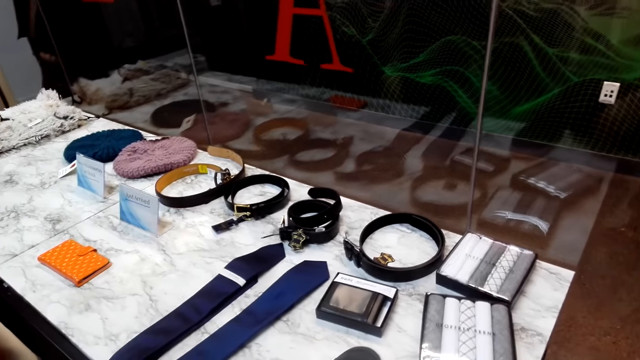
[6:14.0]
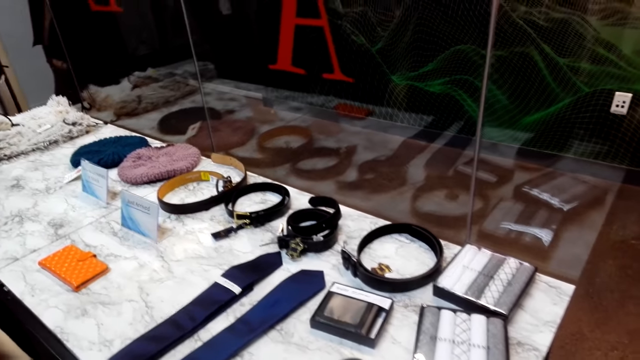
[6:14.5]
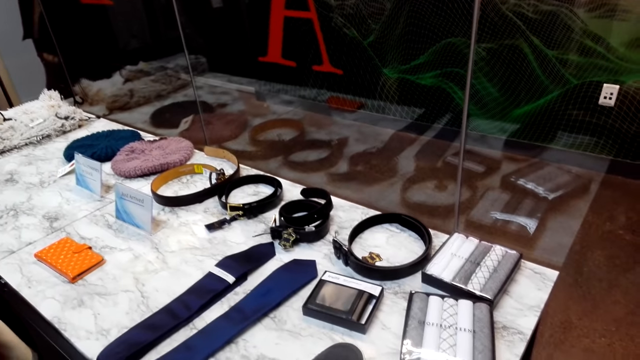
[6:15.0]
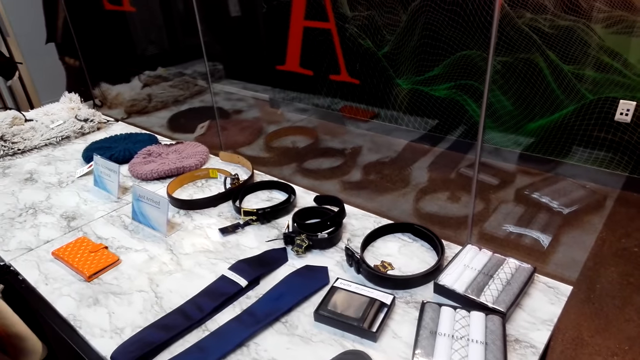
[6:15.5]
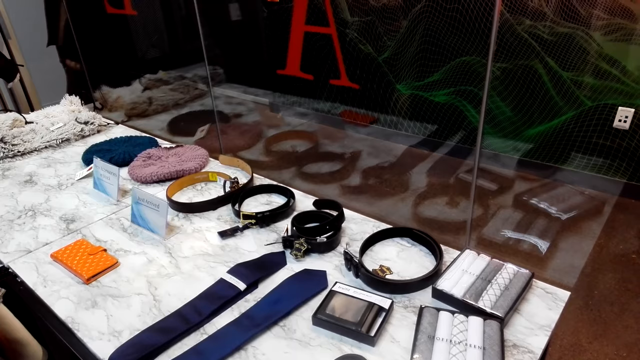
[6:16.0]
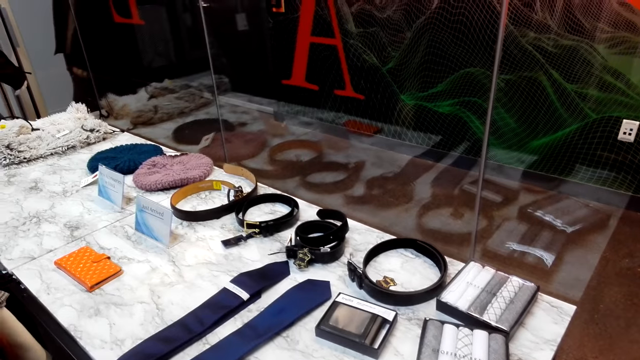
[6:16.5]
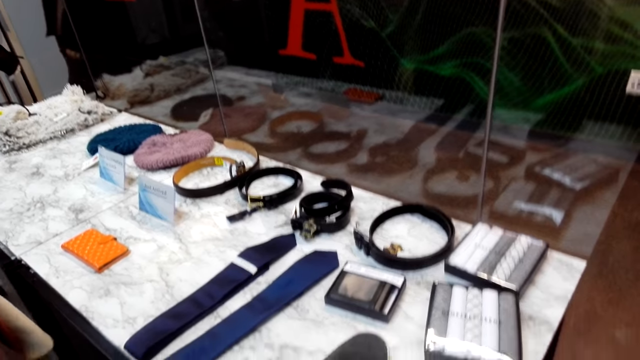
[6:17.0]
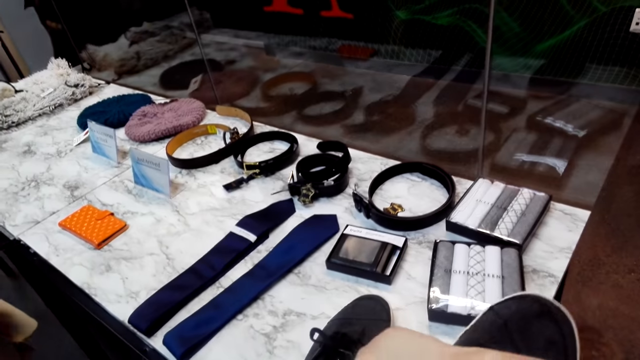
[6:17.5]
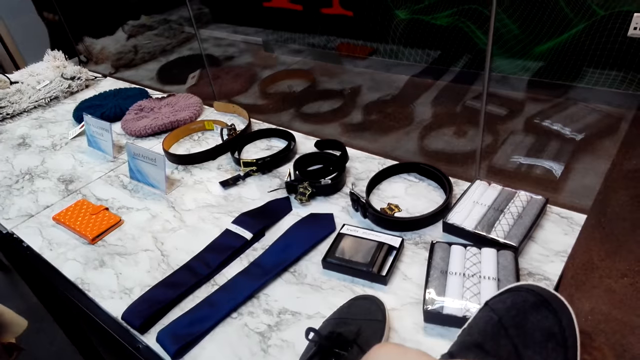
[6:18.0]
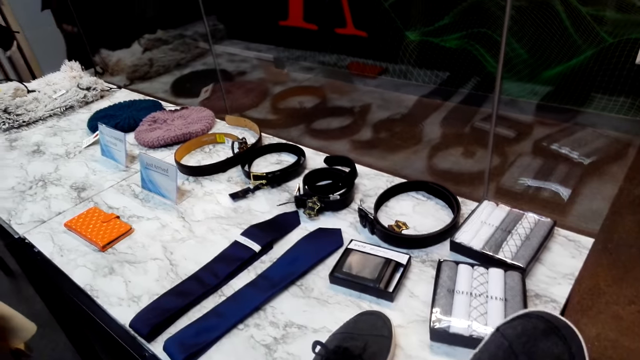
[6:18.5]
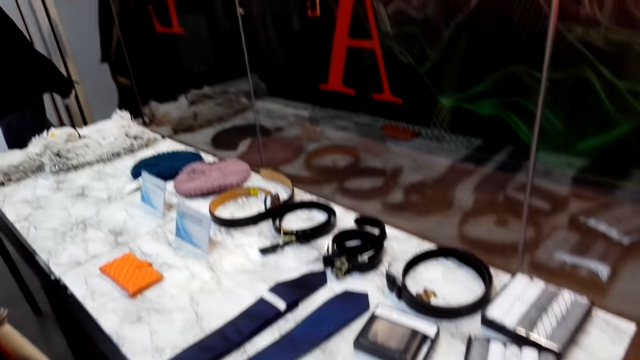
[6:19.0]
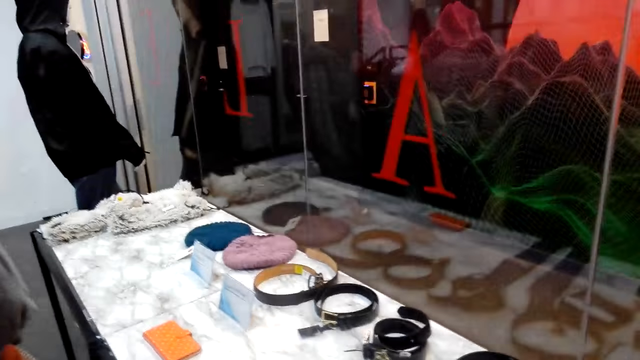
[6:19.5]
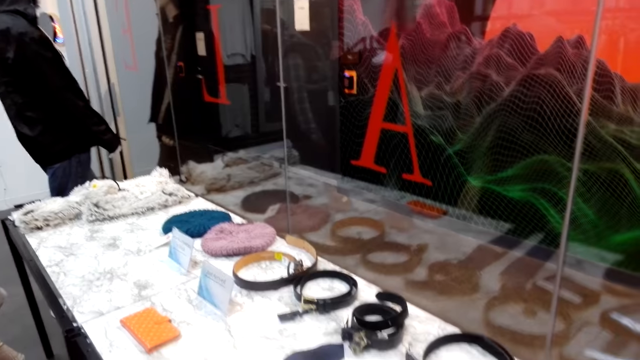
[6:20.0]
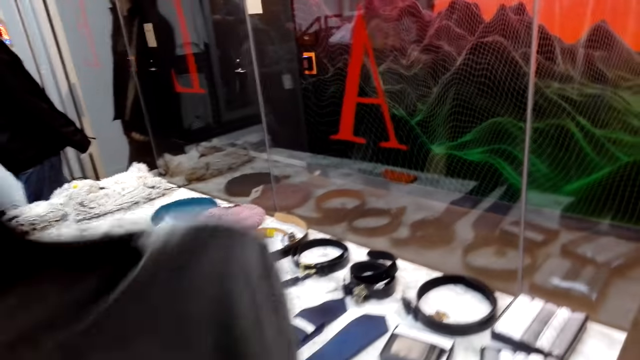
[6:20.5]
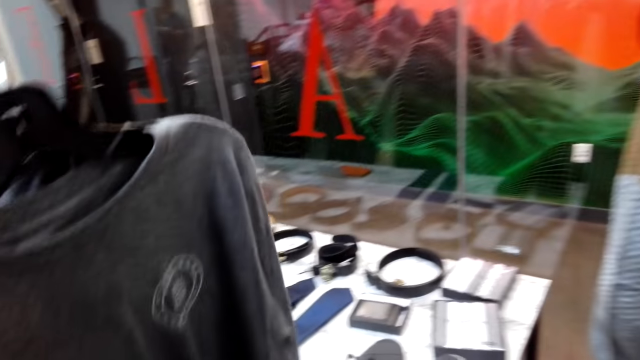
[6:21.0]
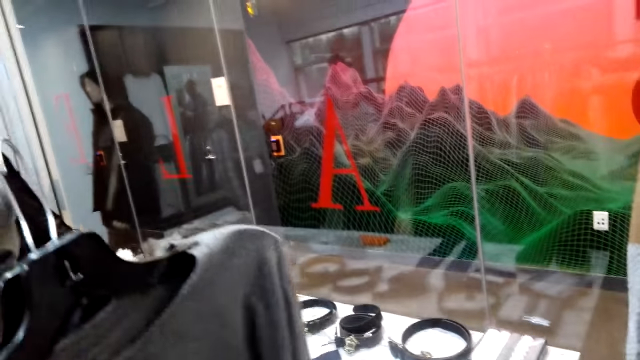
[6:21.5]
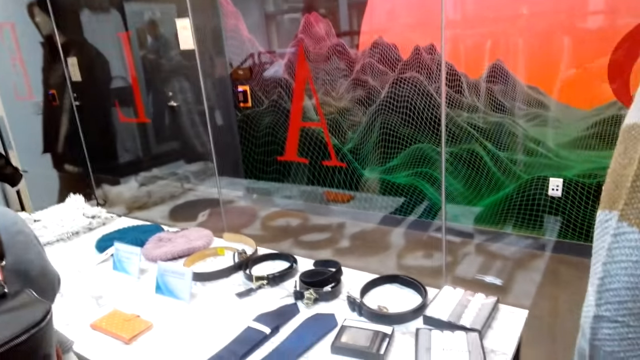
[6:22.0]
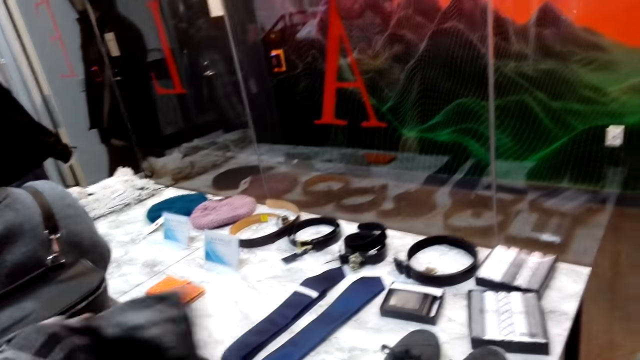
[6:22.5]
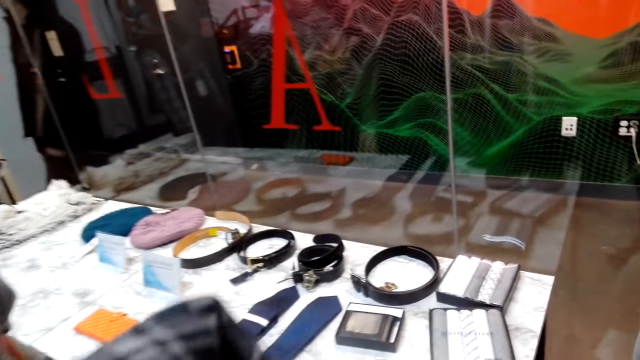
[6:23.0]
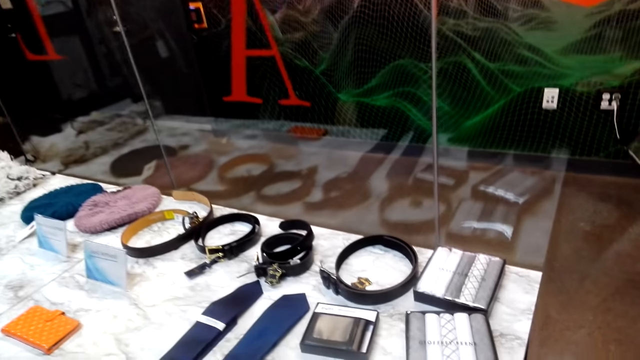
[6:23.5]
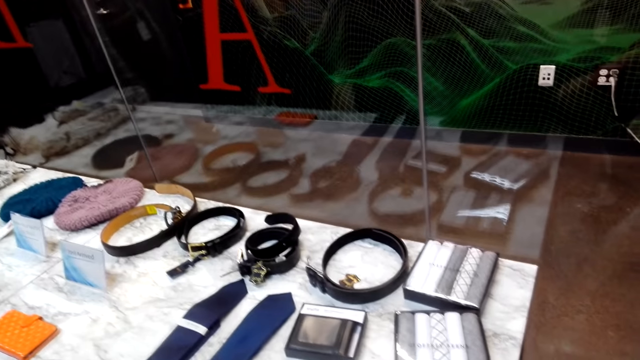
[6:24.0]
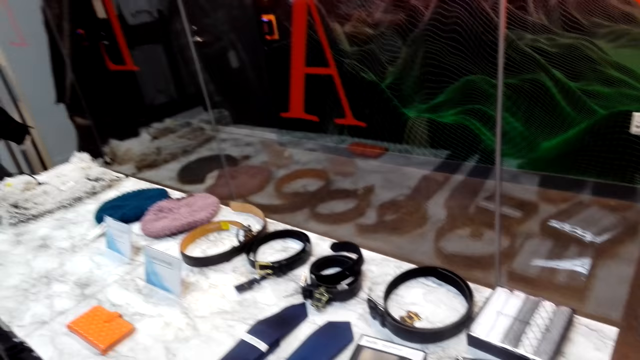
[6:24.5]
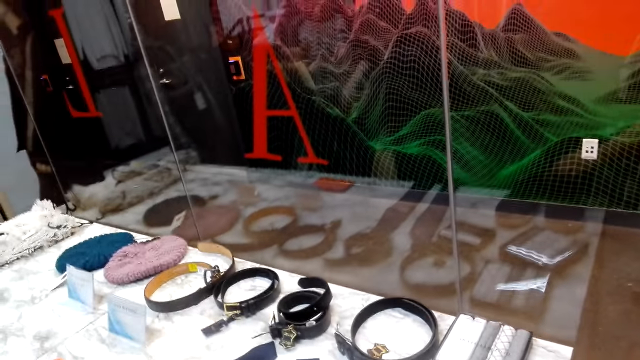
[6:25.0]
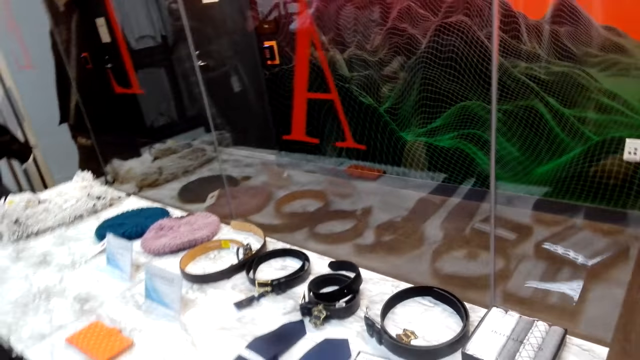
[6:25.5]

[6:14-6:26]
The camera wearer stands at the table. They pick a shoe from the table. They hold up a t-shirt. They check the t-shirt.

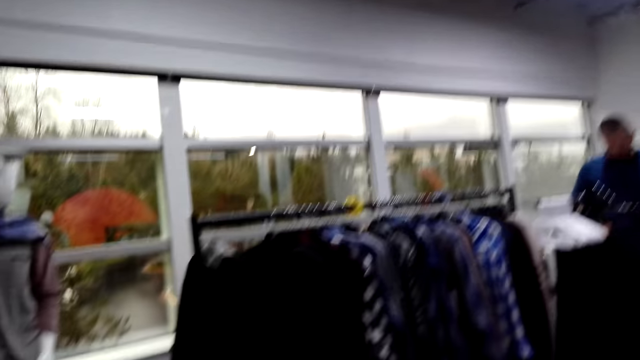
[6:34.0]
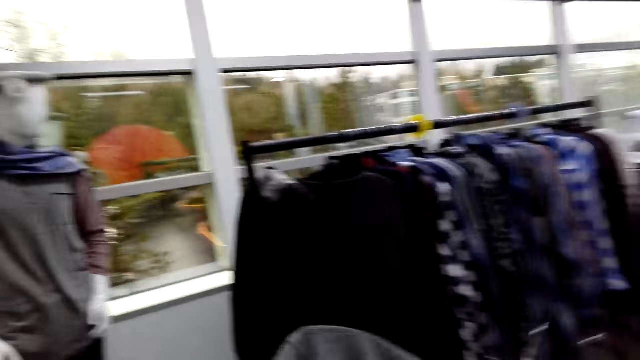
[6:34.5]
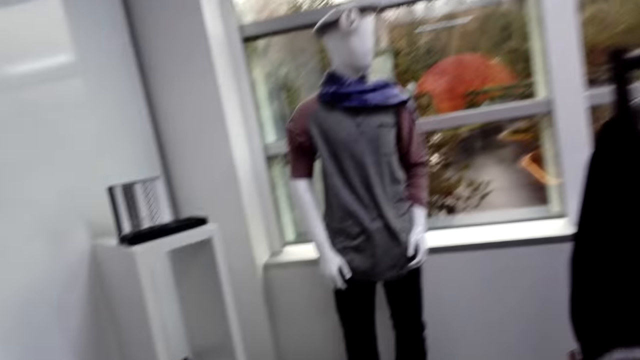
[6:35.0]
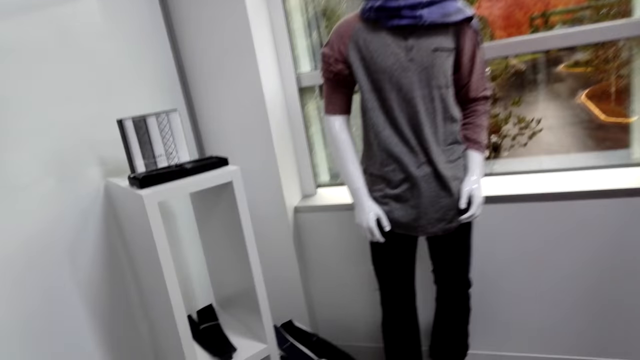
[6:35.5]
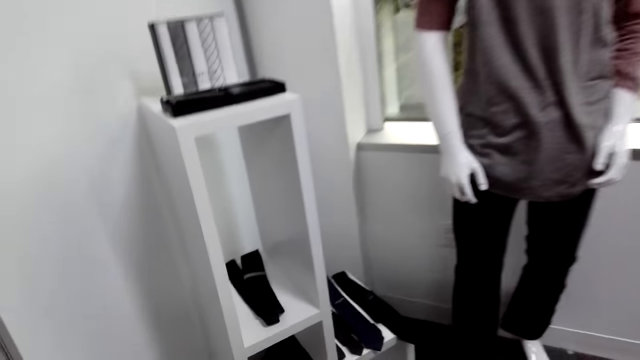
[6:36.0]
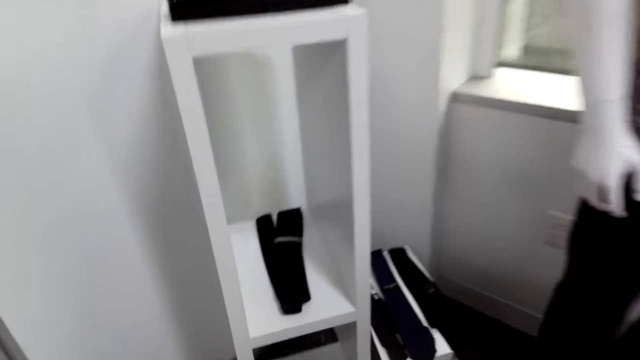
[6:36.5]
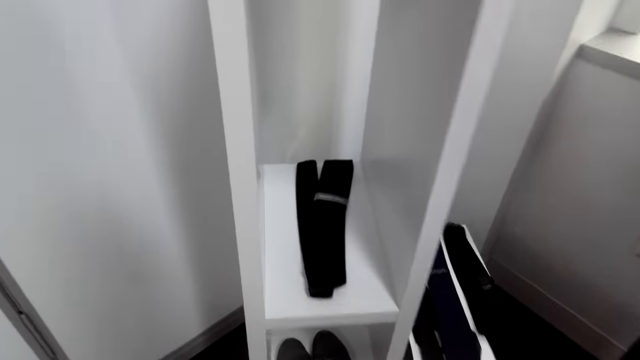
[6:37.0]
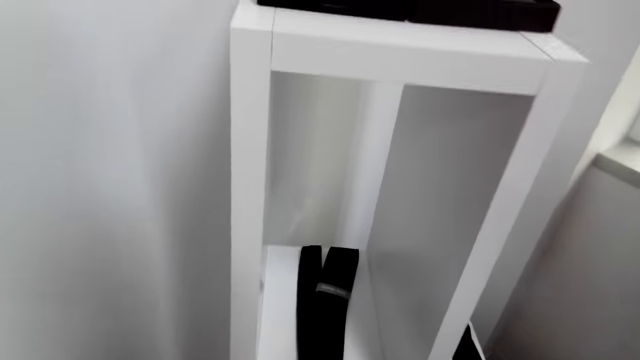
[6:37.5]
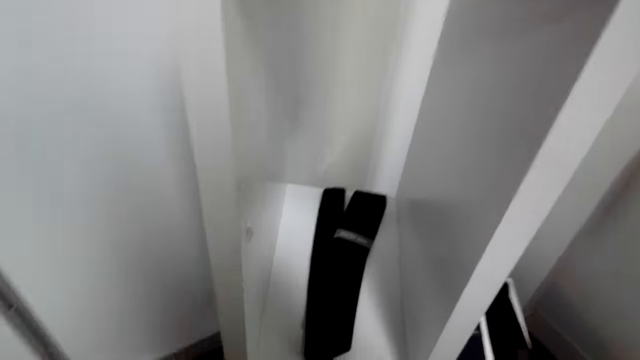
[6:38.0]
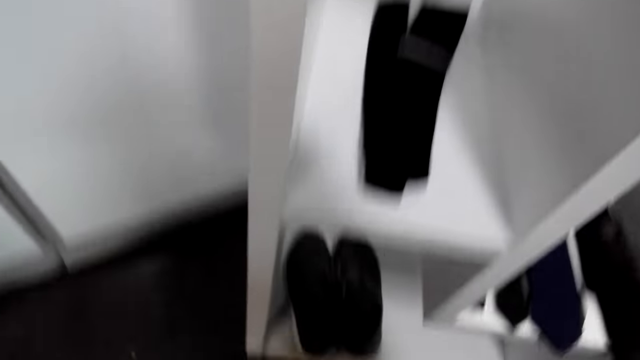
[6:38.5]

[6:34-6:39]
The camera wearer walks round the store.

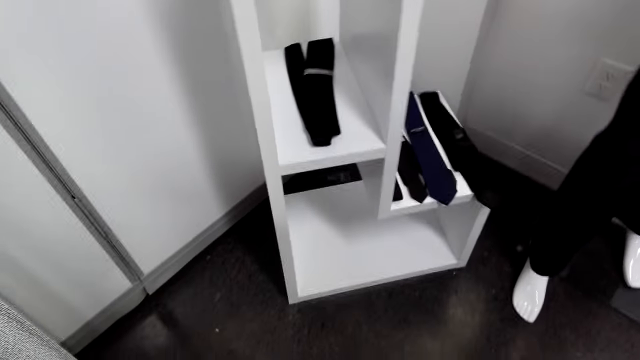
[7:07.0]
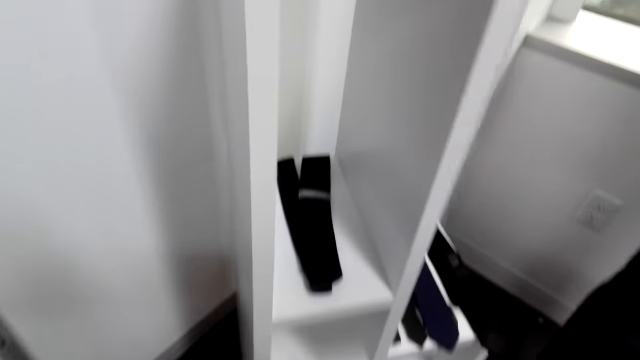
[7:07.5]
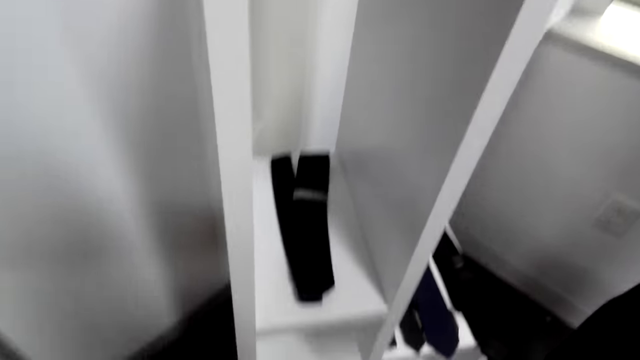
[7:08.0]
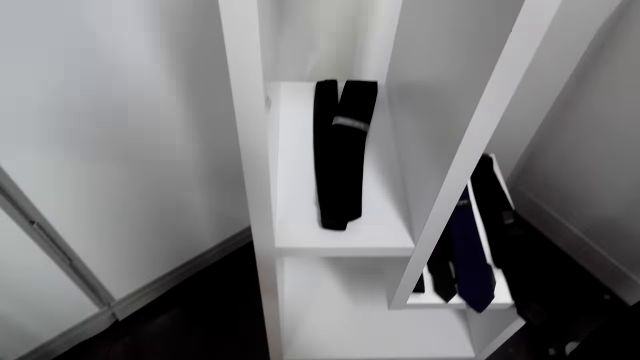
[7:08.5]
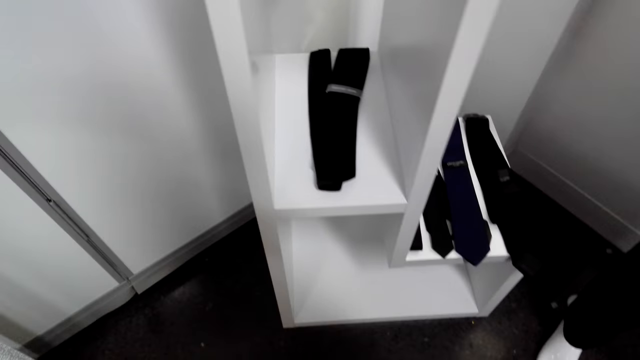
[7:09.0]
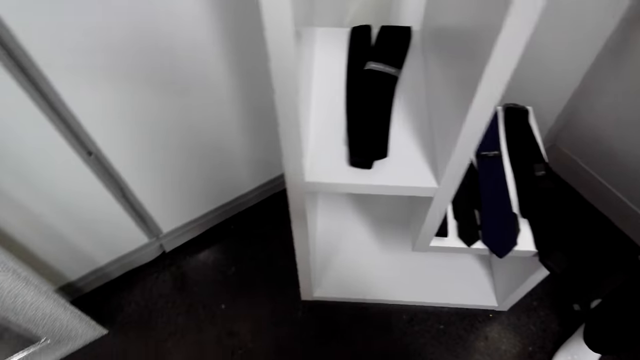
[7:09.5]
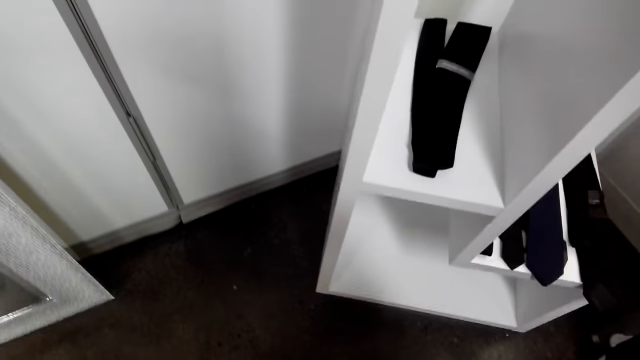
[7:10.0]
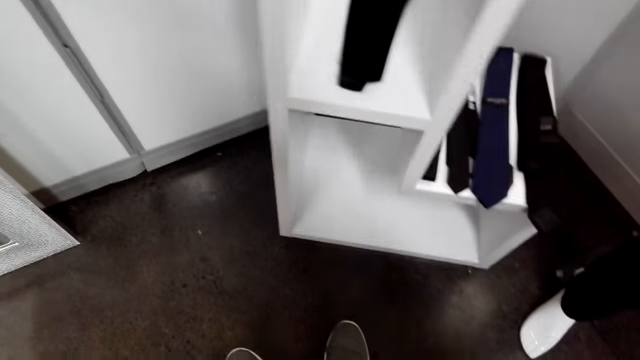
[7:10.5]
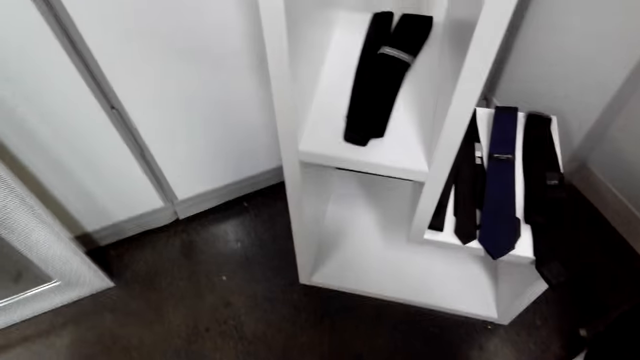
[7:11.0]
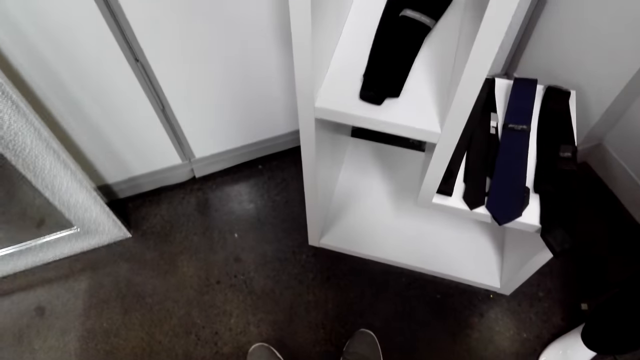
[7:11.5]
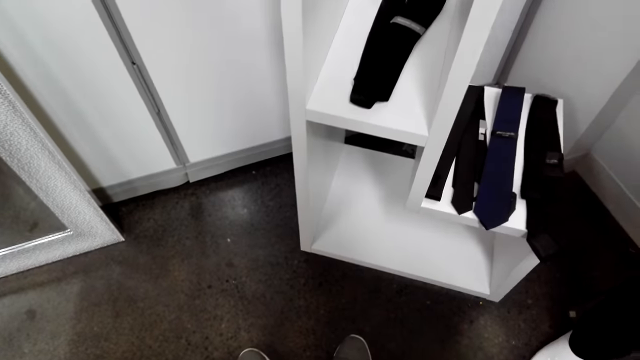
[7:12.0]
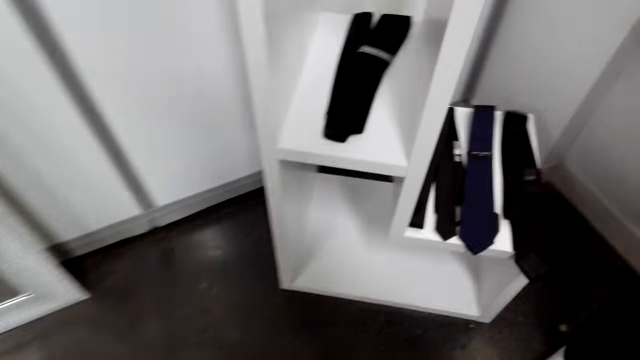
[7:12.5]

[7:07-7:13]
The camera wearer throws the shoes to the floor.
